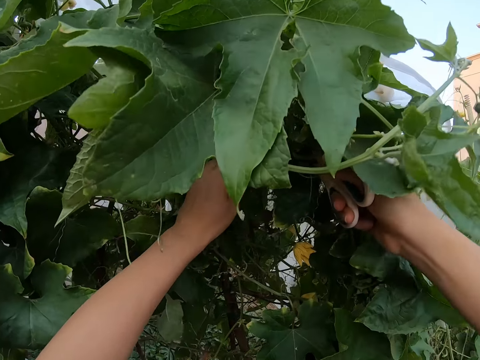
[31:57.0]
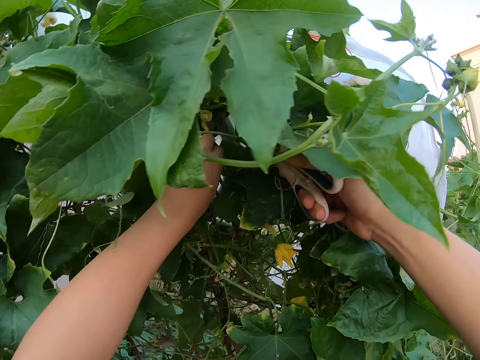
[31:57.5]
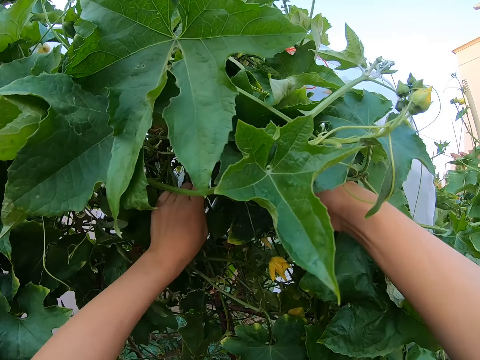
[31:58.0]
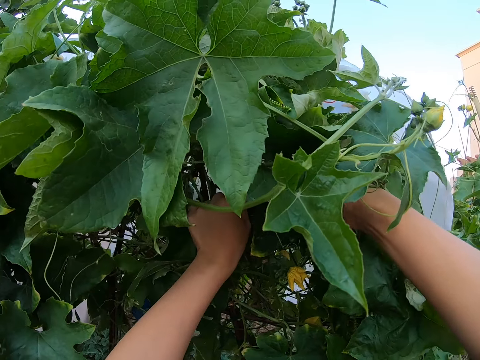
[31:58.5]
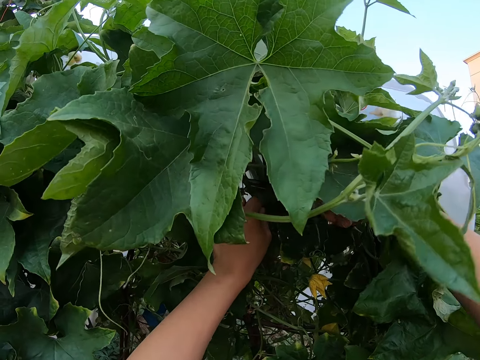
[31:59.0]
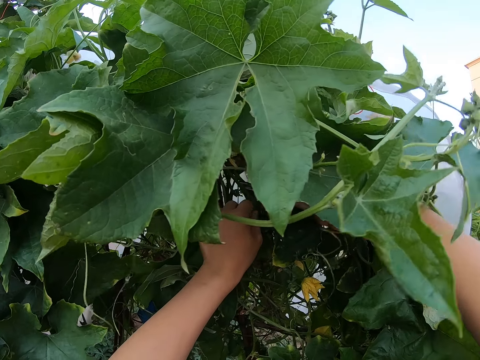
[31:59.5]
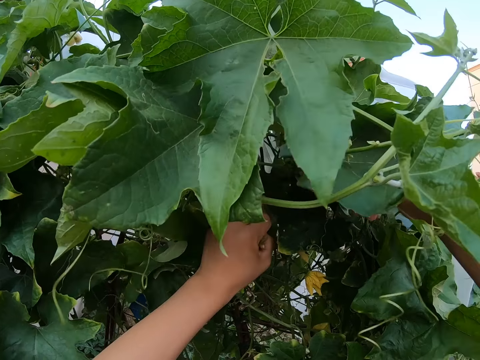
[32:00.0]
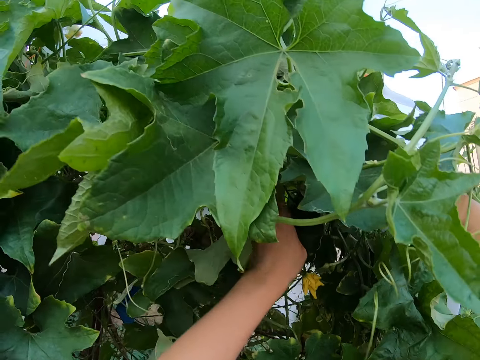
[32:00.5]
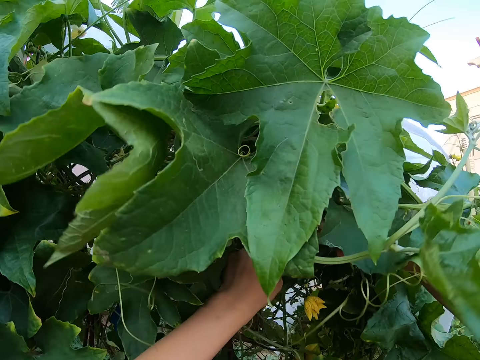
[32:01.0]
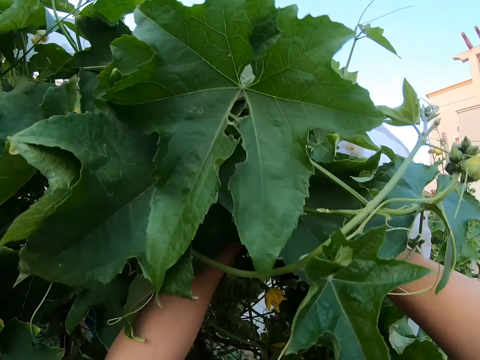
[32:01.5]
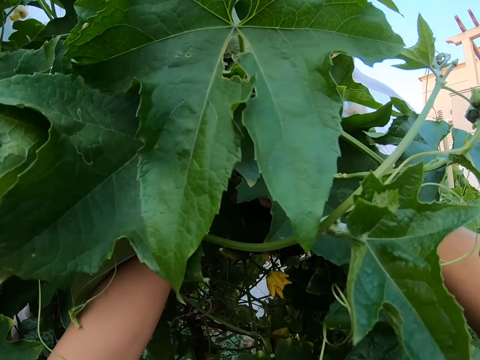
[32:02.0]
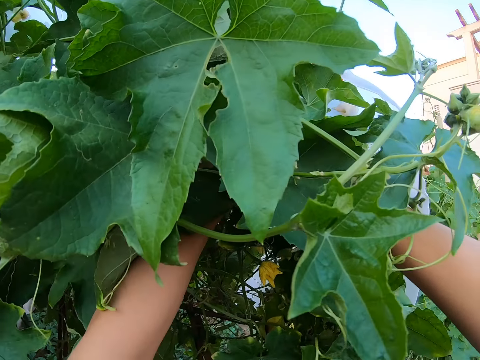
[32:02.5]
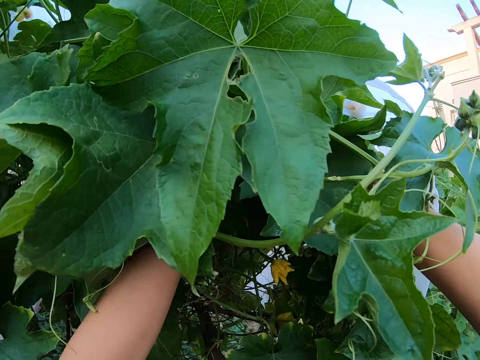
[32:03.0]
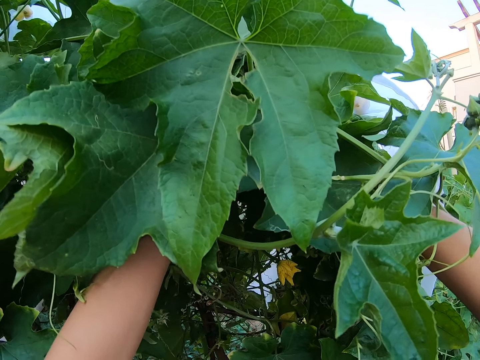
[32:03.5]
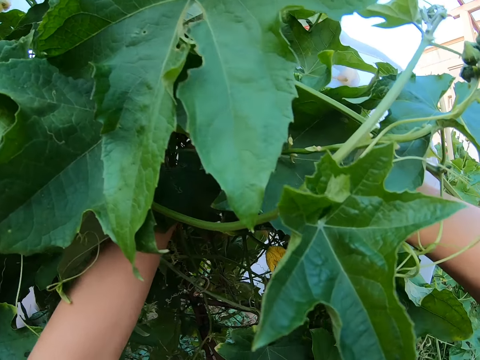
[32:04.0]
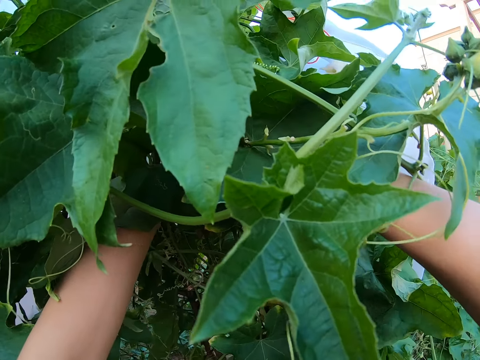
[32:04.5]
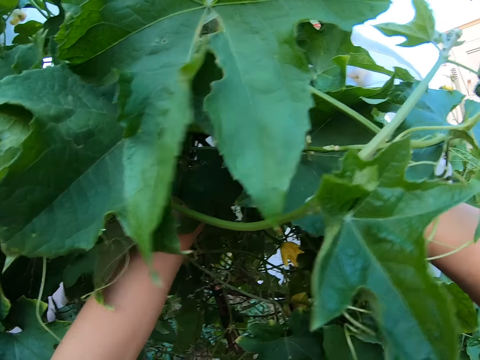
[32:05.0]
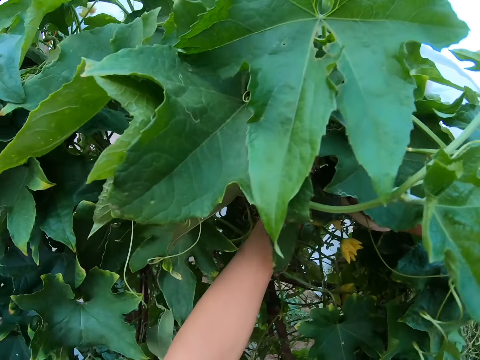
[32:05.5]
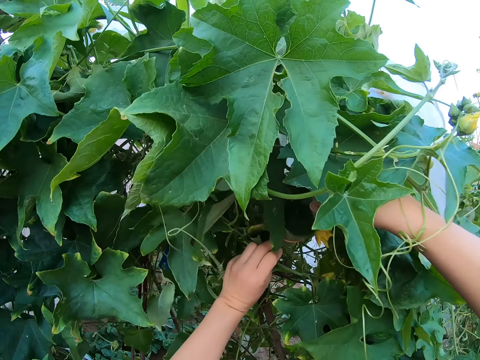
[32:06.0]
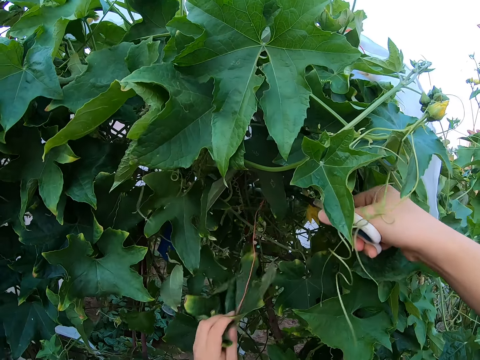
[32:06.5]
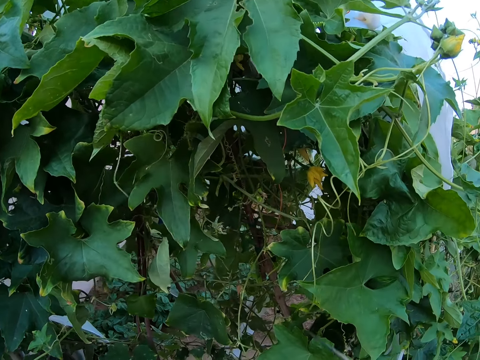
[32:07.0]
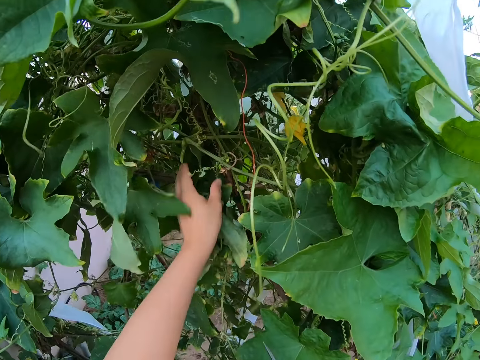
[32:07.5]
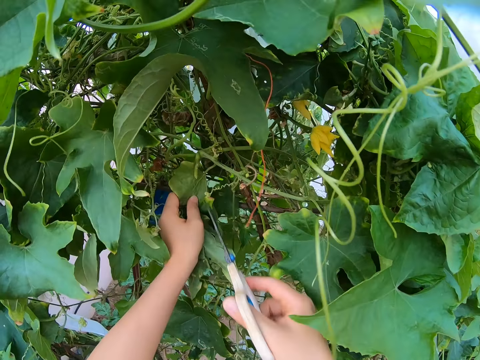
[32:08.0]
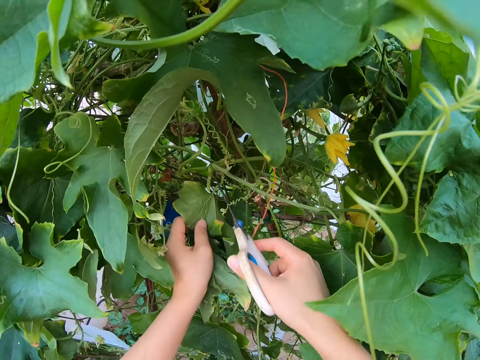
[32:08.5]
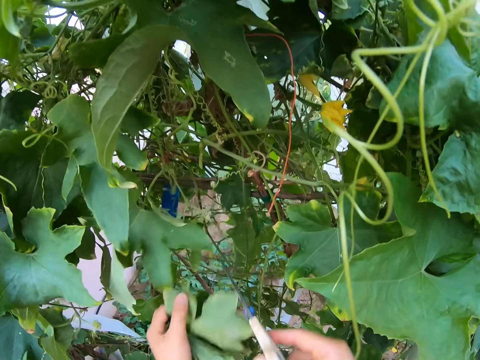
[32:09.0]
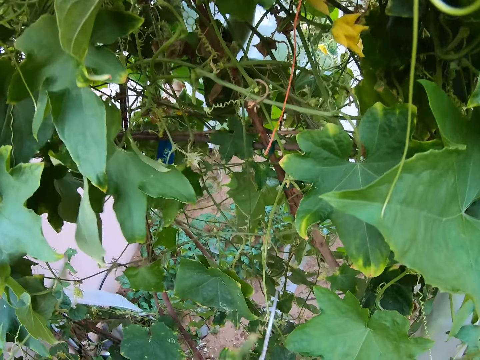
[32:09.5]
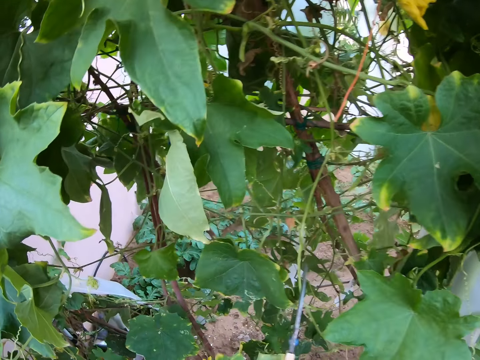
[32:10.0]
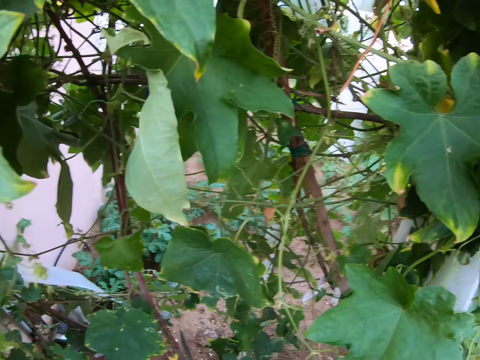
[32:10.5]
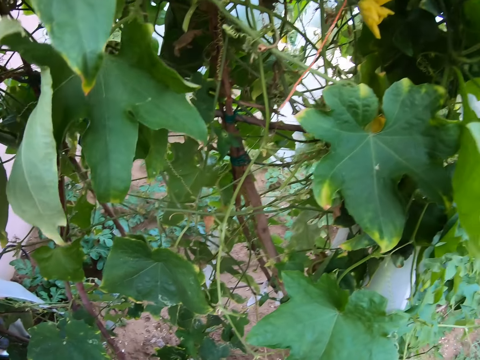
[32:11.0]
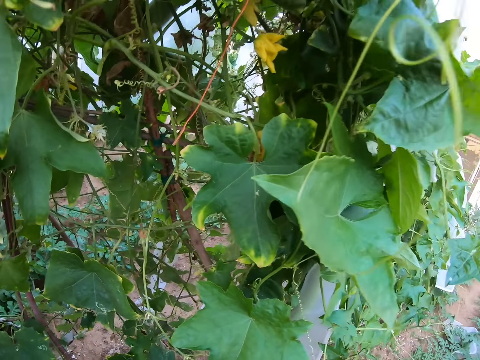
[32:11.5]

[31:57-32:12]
The camera wearer holds a weathered passion leaf with her left hand. She cuts the weathered leaf with a pair of scissors. She holds a weathered passion leaf with her left hand. She removes the weathered leaves from a passion plant. She holds a weathered passion leaf with her left hand. She cuts the weathered leaf with the pair of scissors.

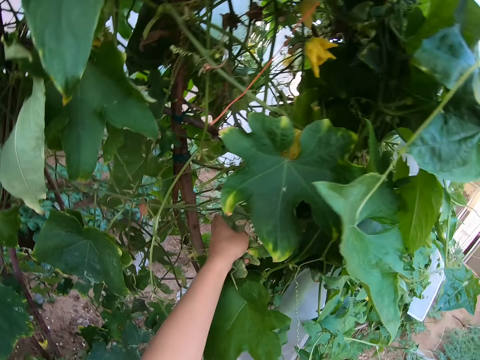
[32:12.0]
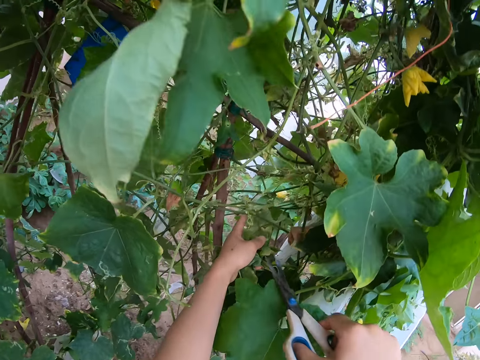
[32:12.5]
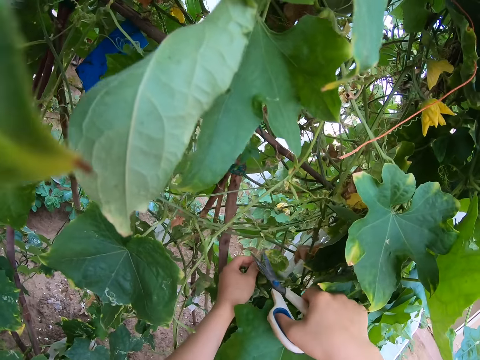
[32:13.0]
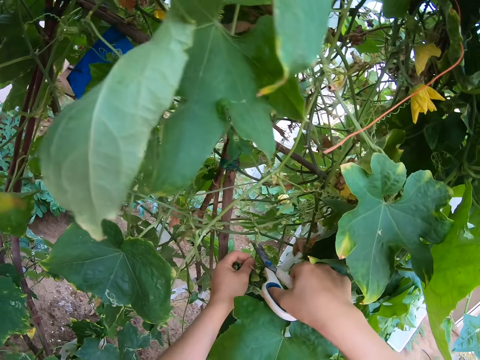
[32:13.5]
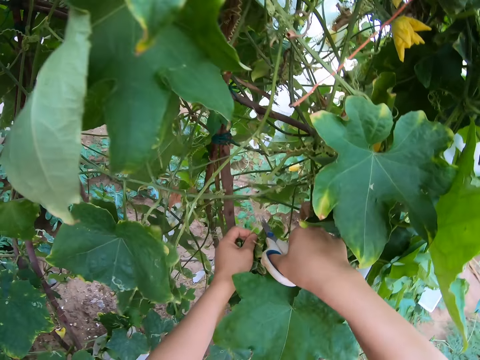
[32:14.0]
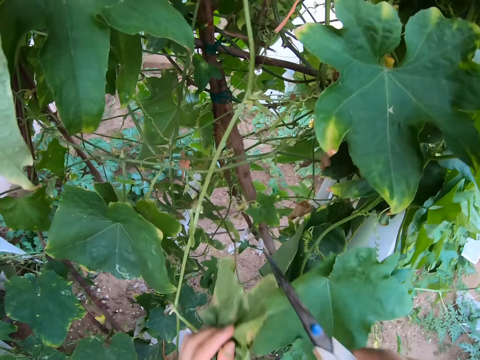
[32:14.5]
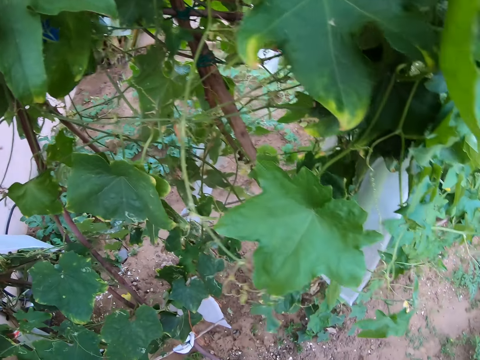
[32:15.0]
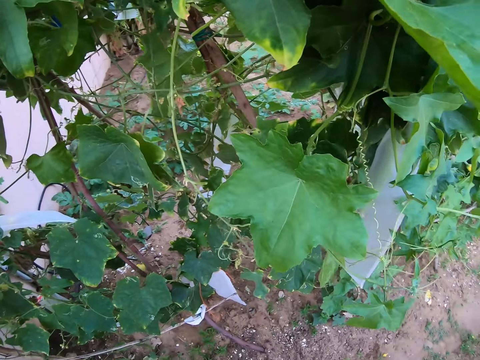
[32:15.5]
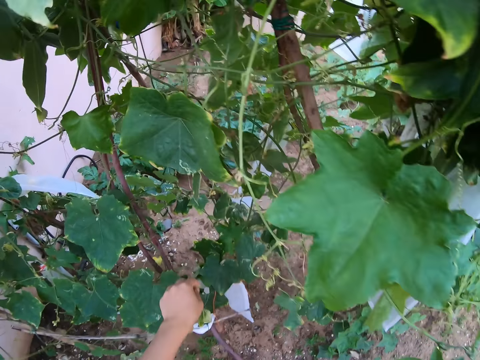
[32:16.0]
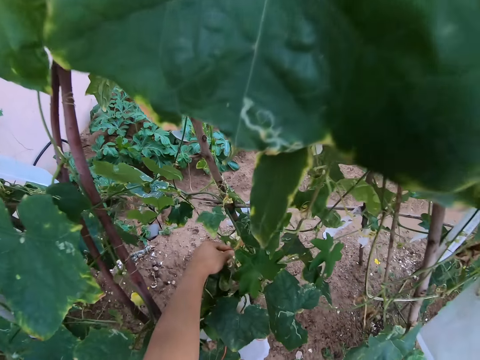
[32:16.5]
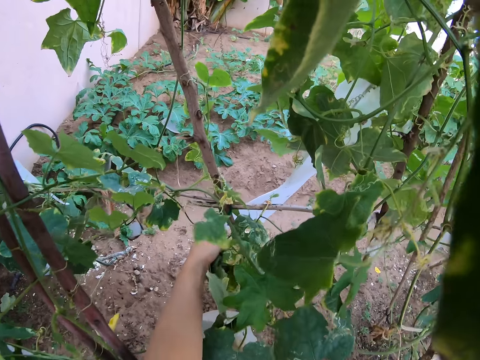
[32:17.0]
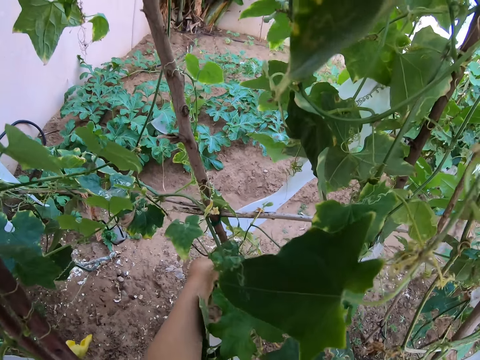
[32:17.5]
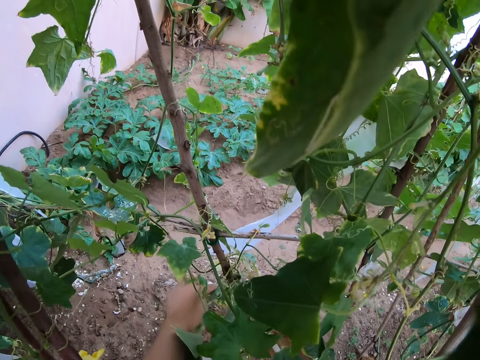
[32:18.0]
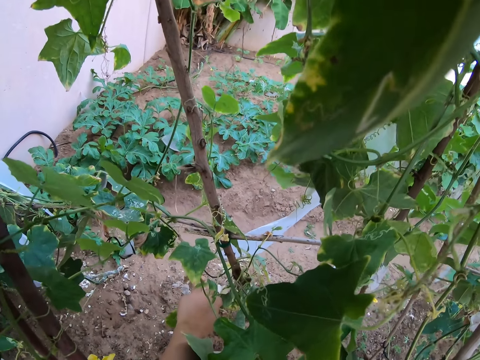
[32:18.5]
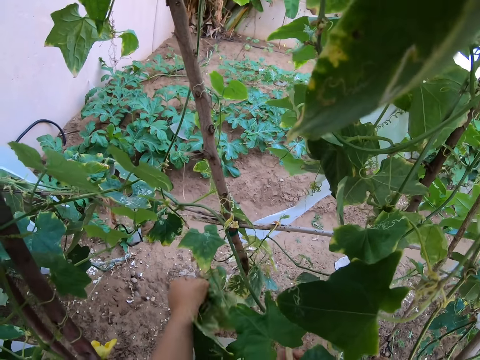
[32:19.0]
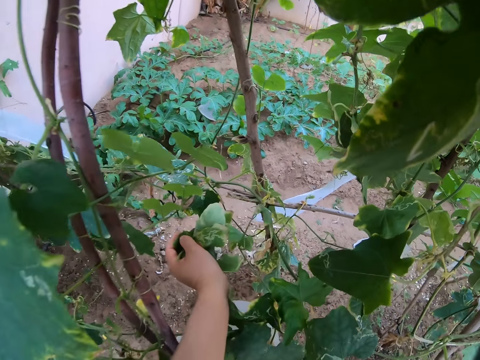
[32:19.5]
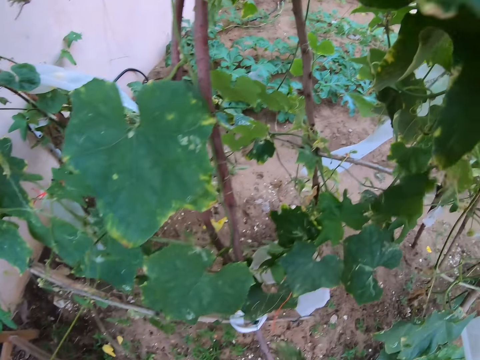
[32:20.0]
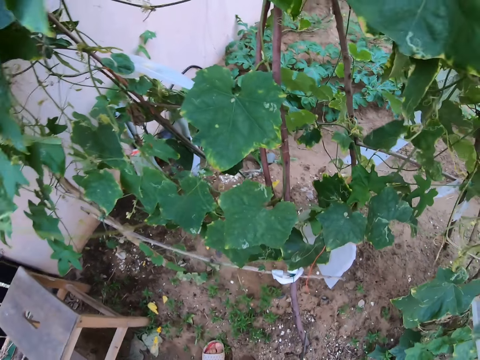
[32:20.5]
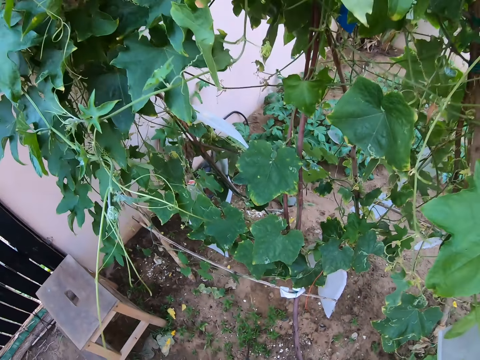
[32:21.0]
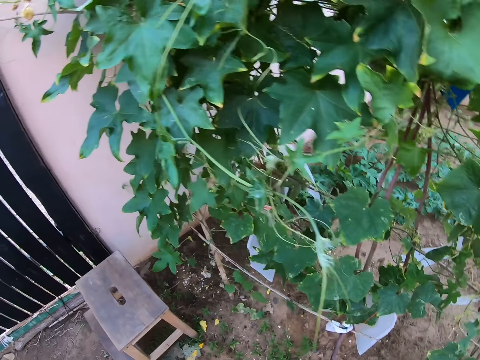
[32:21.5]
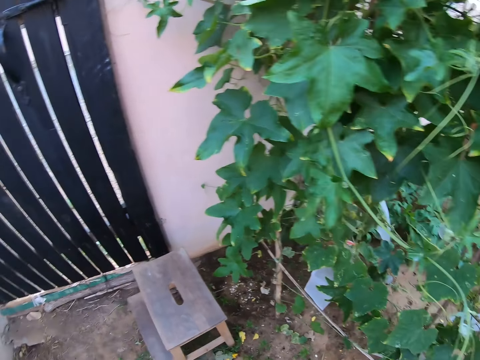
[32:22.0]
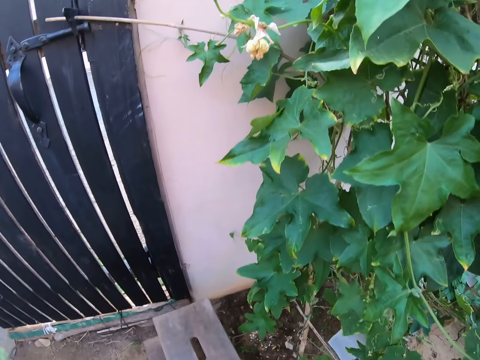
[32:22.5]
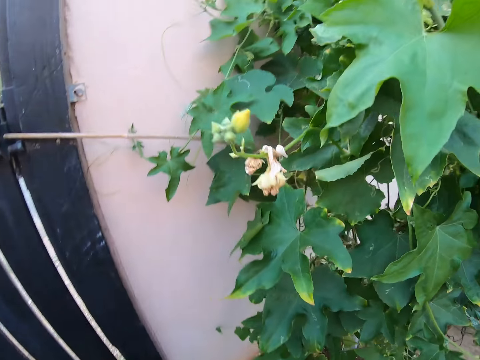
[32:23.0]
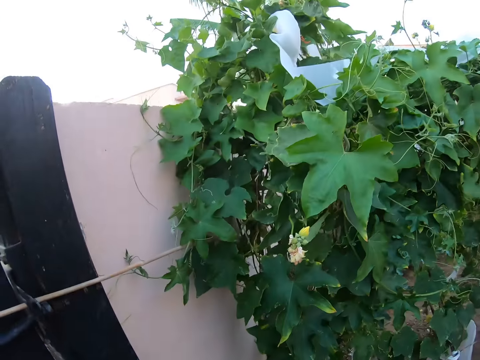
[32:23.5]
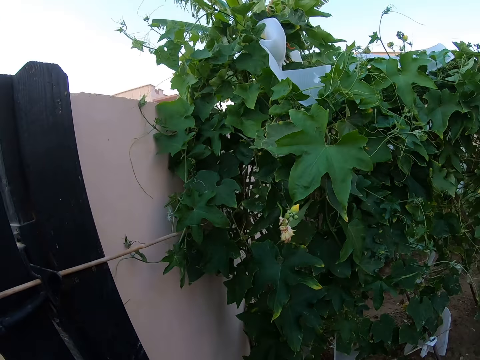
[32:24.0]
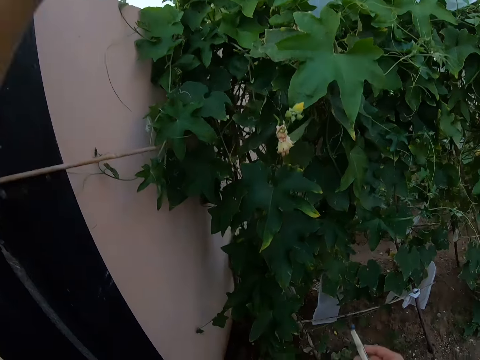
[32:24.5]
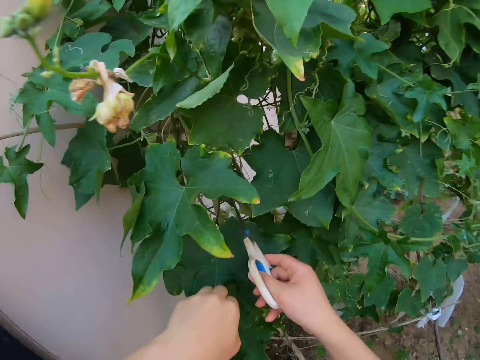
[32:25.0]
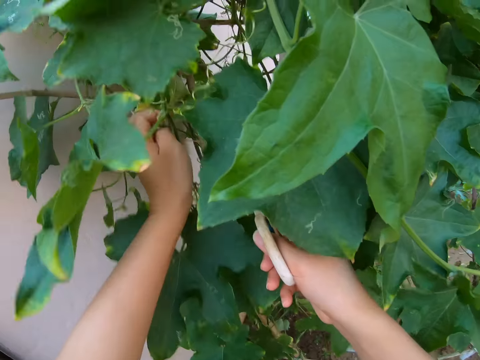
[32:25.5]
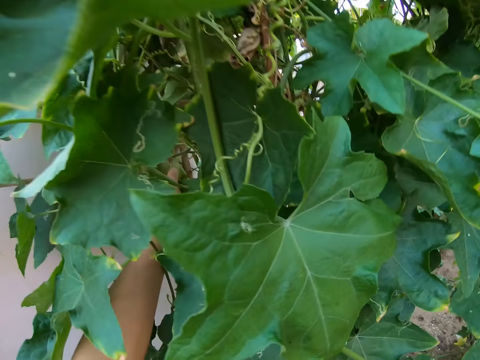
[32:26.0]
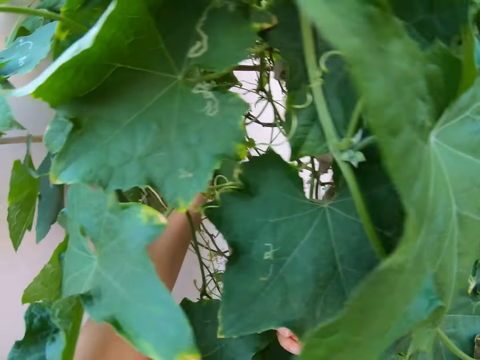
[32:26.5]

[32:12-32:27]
The camera wearer holds a weathered passion leaf with her left hand. She cuts the weathered leaf with a pair of scissors. She holds a weathered passion leaf with her left hand. She cuts the weathered leaf with the pair of scissors. She looks around the passion plant.
